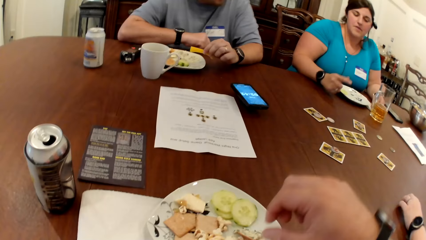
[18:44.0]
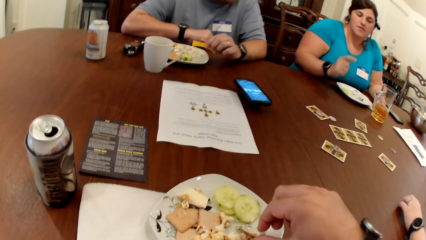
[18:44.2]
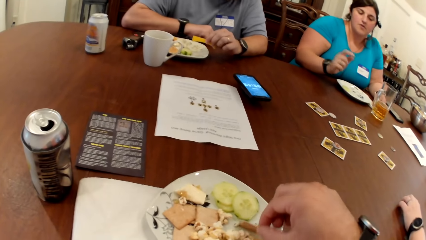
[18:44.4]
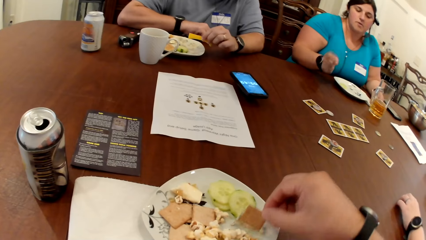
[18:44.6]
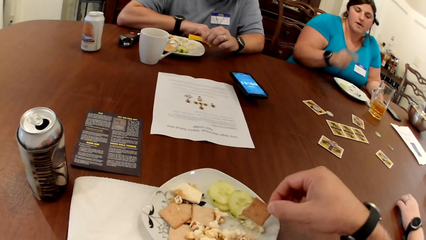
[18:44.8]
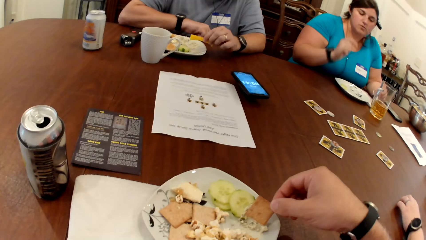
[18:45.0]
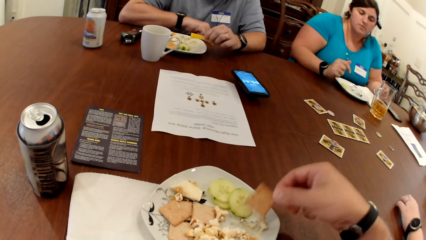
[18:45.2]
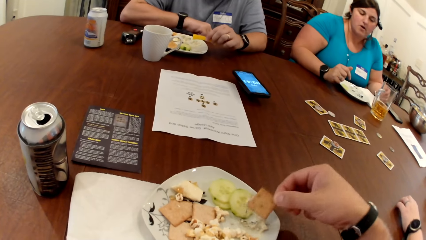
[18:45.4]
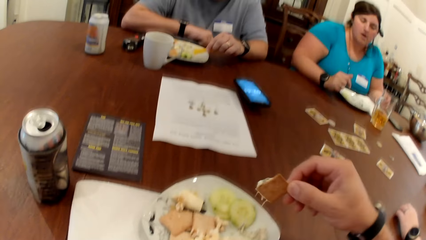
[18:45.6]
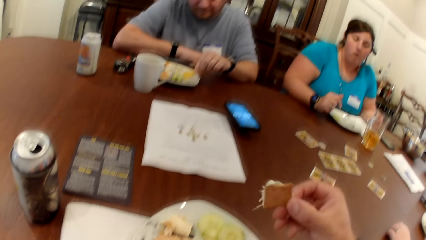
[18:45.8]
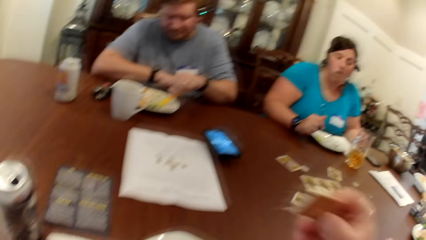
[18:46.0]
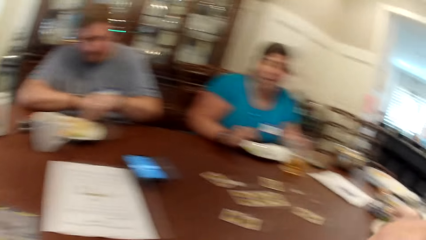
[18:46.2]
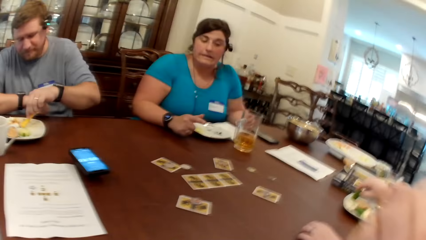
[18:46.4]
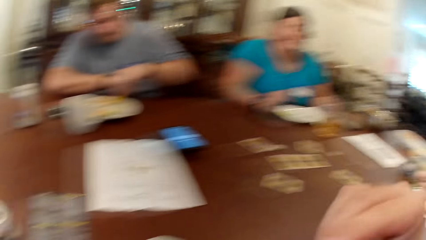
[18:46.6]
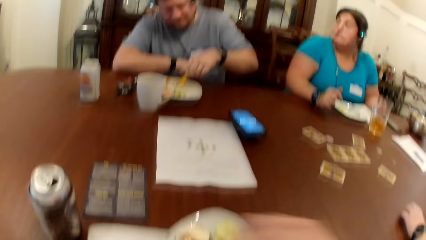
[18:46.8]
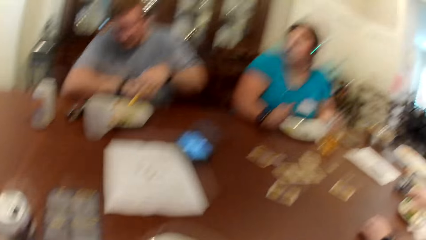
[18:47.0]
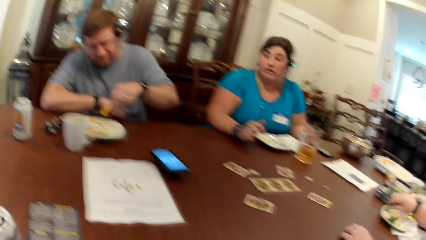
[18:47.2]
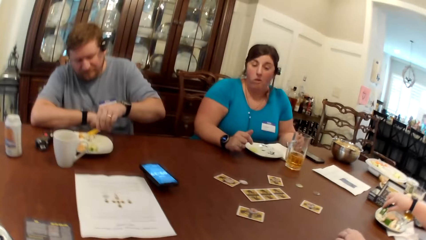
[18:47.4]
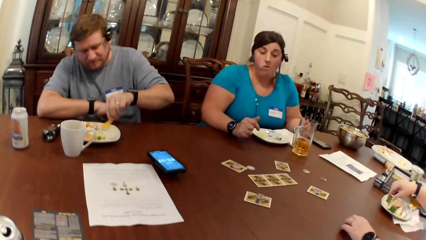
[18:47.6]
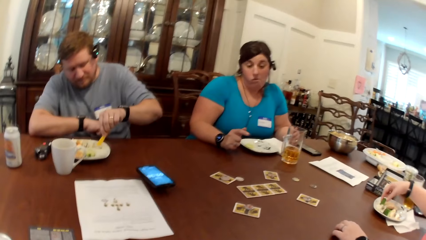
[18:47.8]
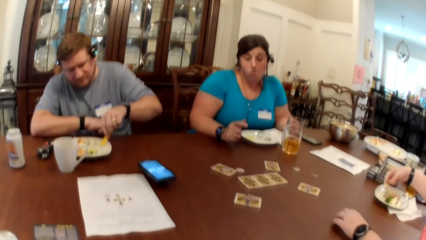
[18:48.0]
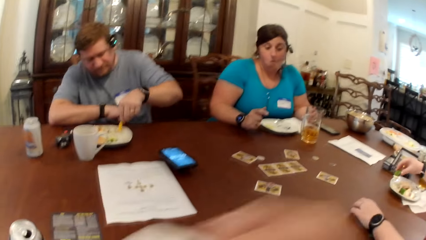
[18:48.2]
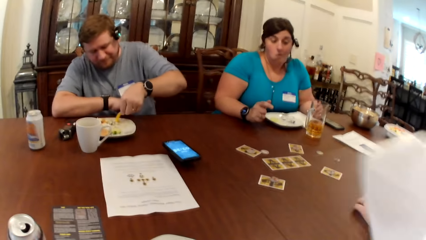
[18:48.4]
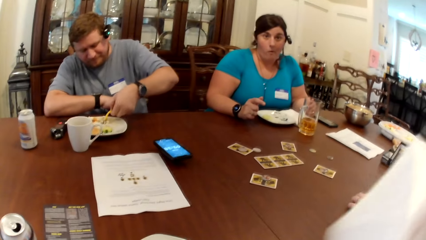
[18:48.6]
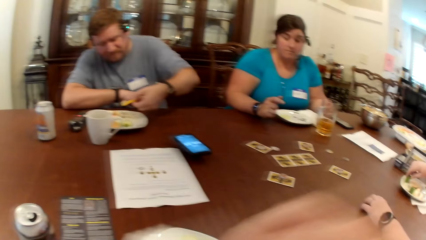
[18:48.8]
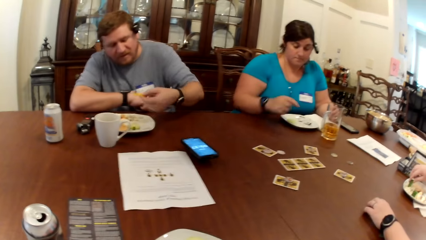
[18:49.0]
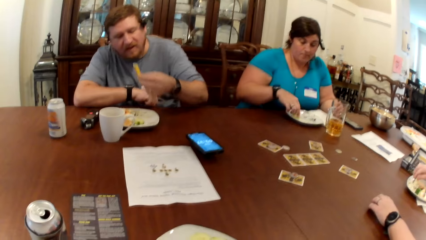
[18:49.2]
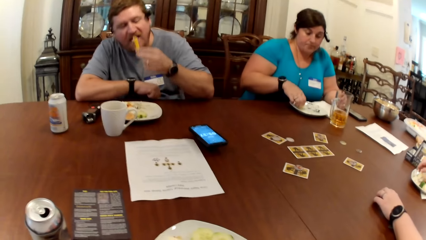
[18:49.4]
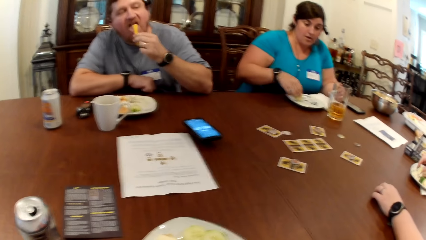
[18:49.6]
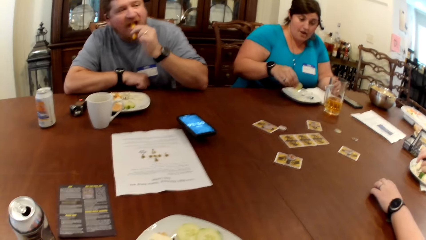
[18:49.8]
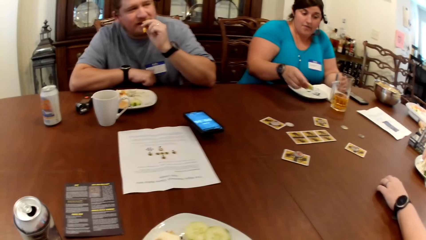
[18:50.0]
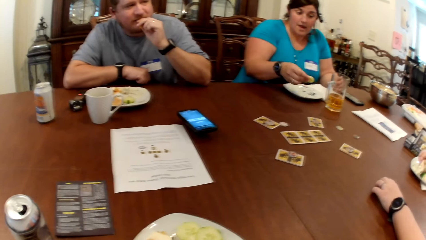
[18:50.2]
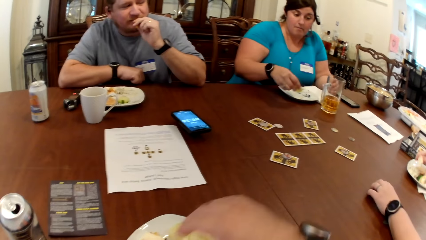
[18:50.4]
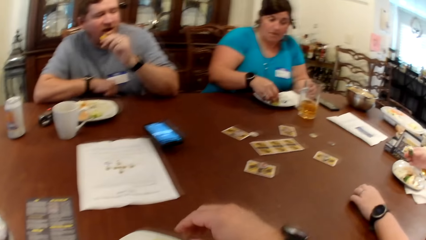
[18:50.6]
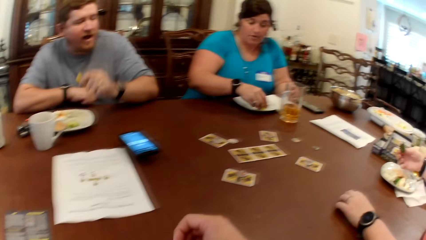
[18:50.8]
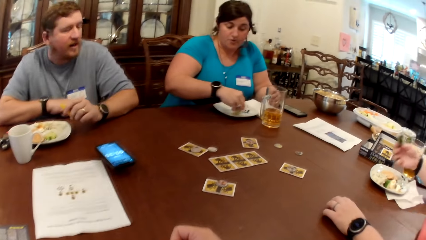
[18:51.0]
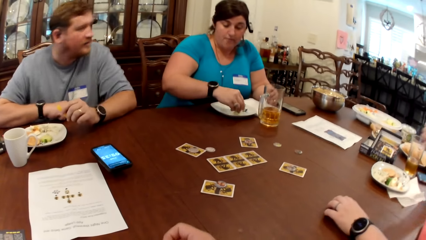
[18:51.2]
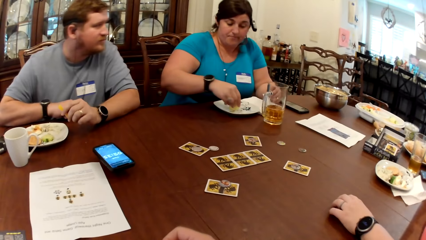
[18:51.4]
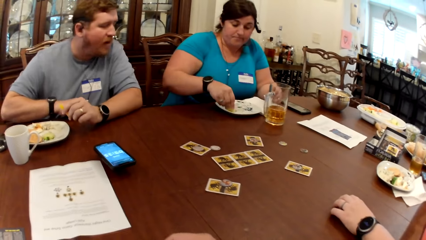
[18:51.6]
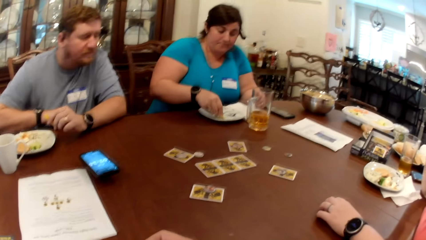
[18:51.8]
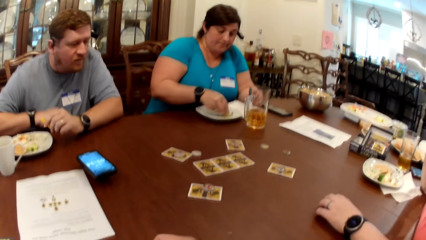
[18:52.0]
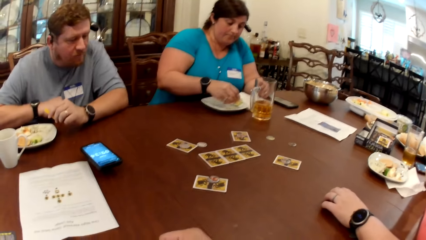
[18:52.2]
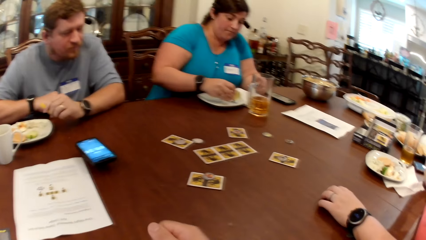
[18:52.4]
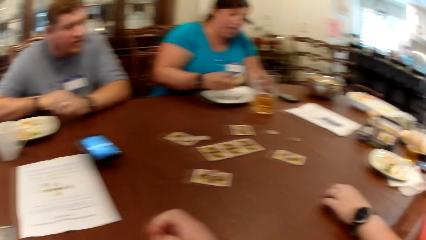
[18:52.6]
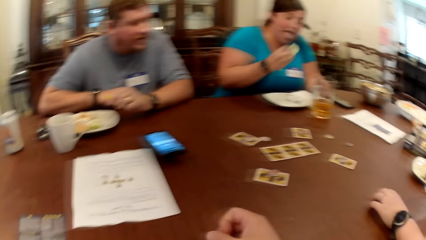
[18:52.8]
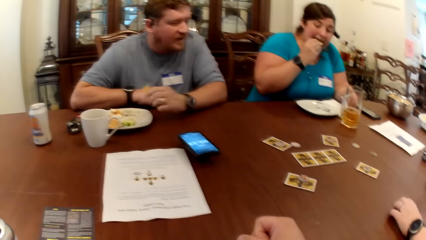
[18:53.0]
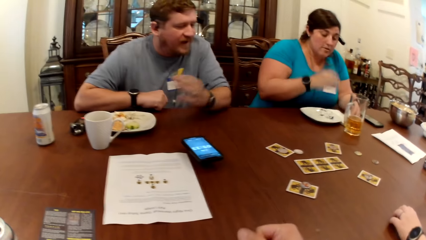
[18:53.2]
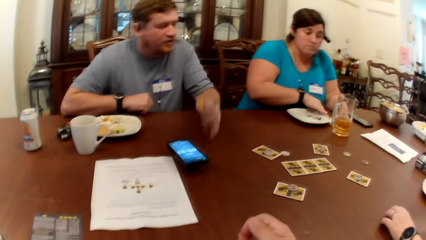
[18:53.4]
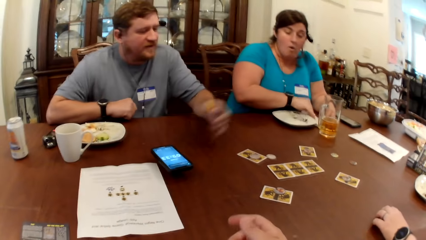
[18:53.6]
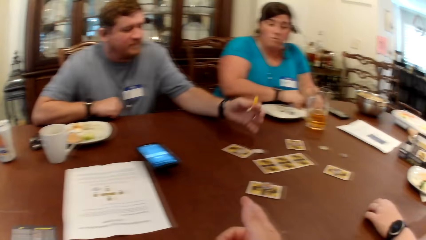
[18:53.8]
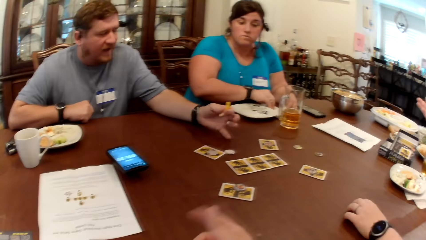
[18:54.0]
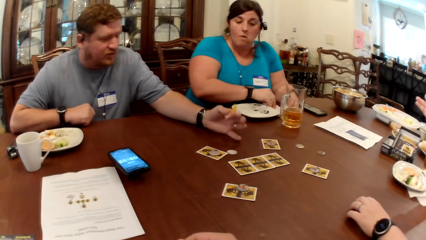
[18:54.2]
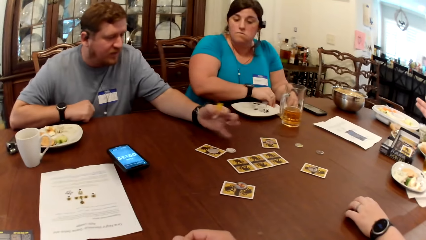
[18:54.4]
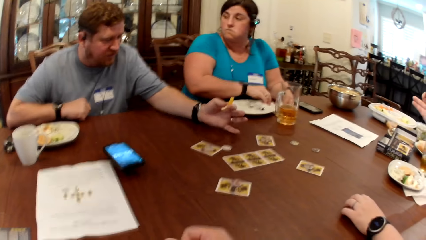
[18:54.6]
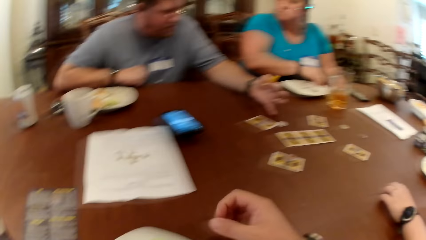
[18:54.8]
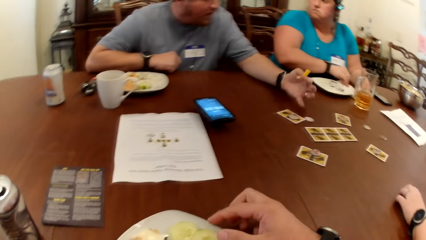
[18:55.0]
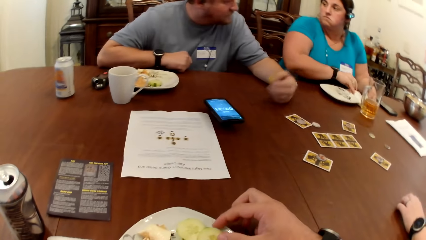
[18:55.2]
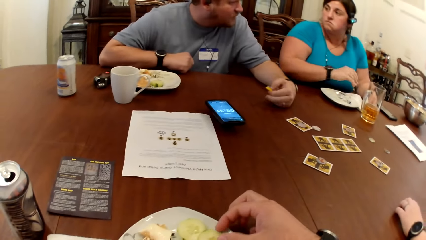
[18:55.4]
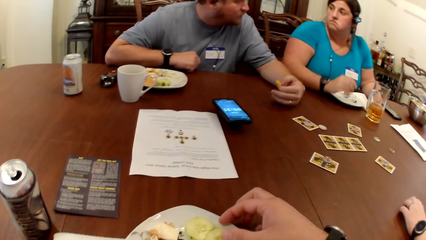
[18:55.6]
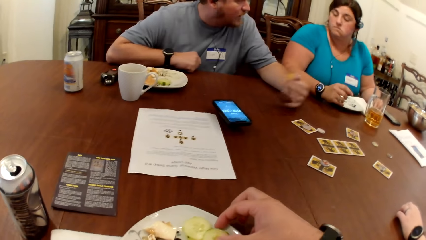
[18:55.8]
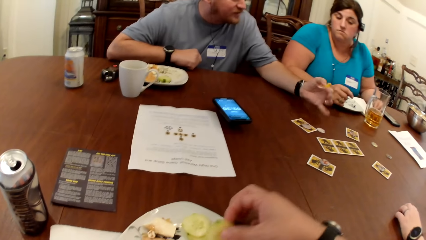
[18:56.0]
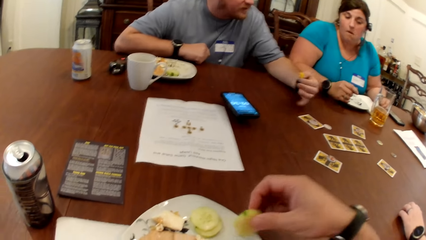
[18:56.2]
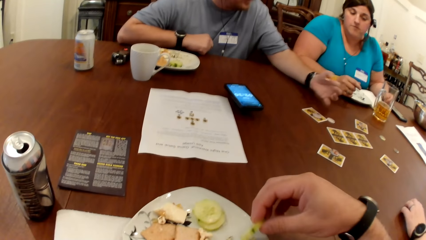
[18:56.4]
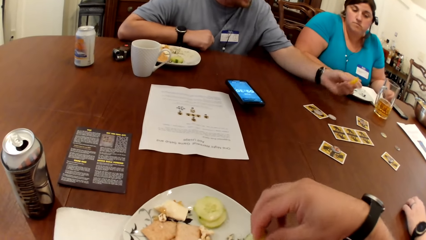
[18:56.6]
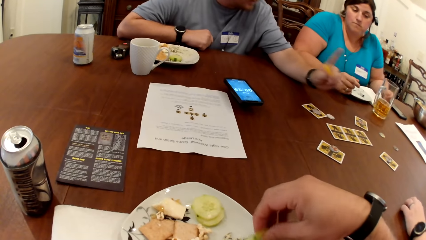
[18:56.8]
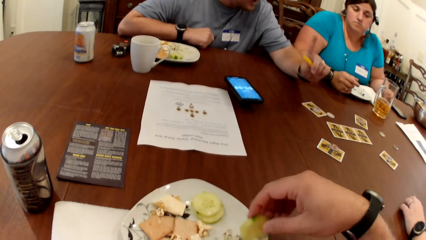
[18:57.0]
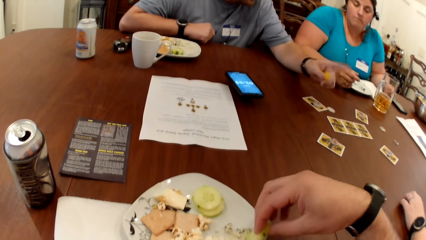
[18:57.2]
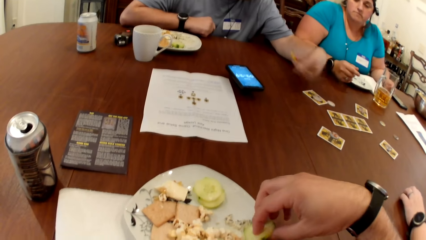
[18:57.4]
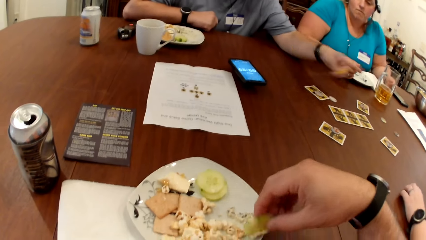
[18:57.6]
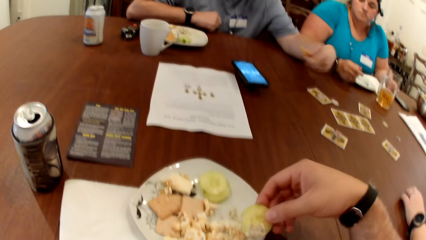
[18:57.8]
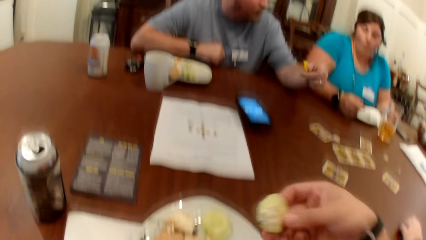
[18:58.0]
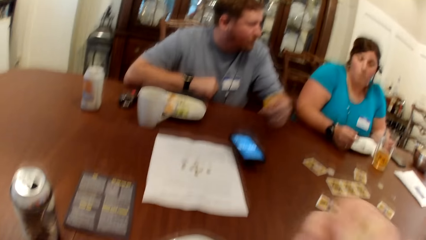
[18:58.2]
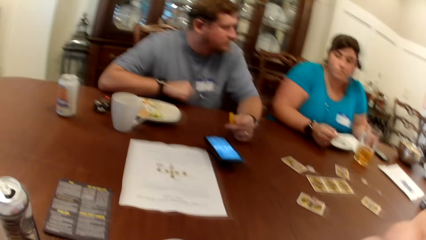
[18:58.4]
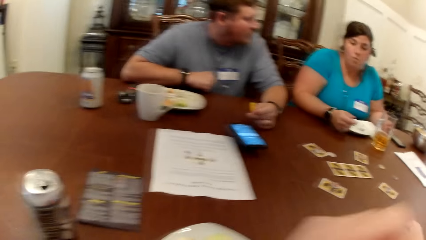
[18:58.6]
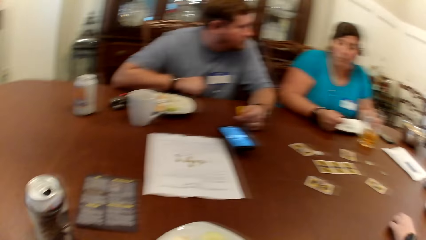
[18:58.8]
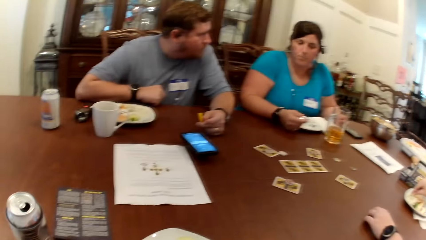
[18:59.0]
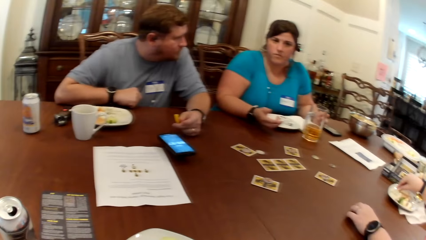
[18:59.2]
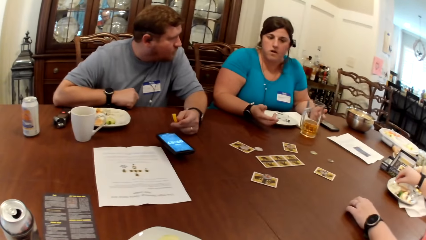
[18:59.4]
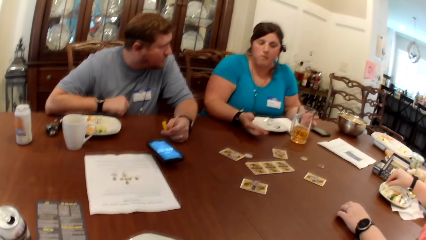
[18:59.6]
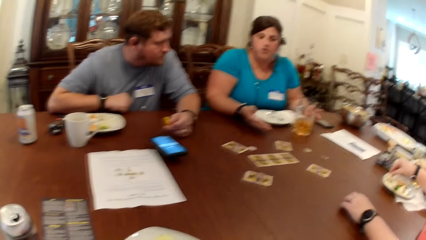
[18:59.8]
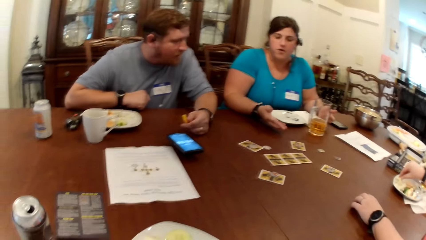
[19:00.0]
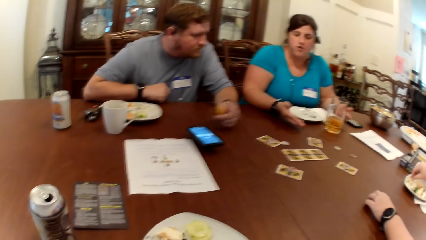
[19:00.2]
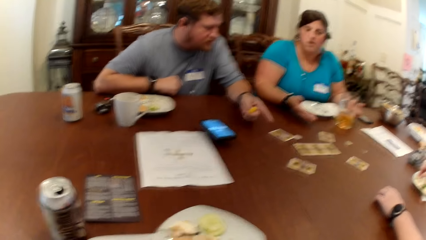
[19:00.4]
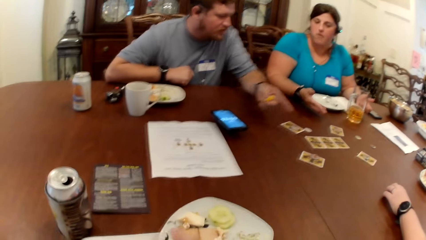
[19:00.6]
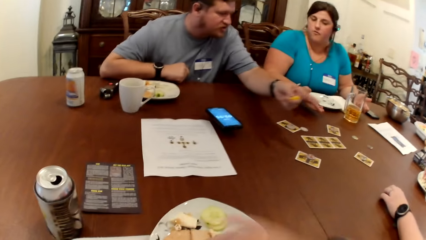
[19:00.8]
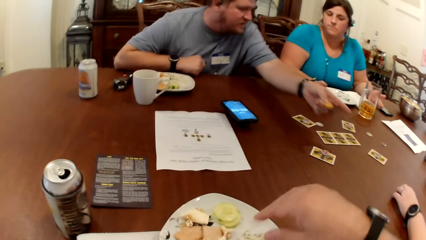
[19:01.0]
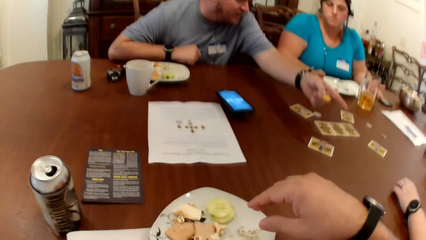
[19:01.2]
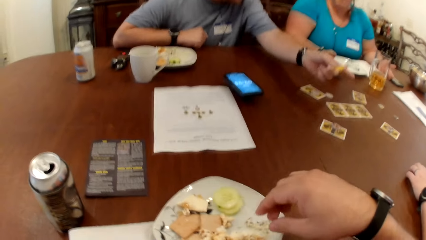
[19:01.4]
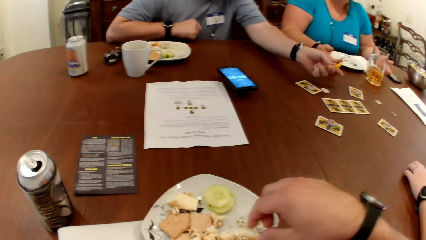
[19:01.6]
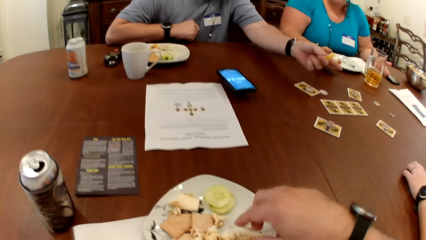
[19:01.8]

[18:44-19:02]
The camera wearer eats a biscuit from his plate with his right hand. He picks food from the plate. A man scoops some veggie dip from his plate with the vegetable in his left hand. A woman scoops some veggie dip with the vegetable in her right hand. The camera wearer uses a napkin with his right hand. The man bites from the vegetable in his left hand. Another woman scoops some veggie dip with the vegetable in her right hand. The man gestures with his left hand. The other woman eats the vegetable in her right hand and cleans her right hand with the napkin on the table. The man gestures with his left hand and converses with the other woman. The camera wearer scoops some veggie dip on the sliced cucumber in his right hand. He picks food from the plate, eats the sliced cucumber in his right hand, and looks around.
